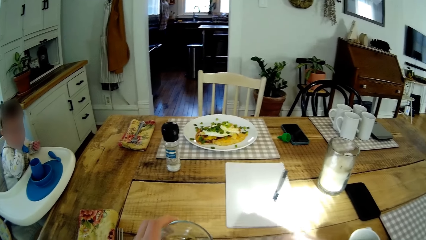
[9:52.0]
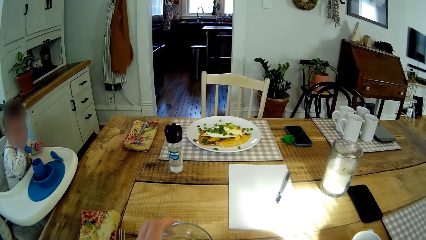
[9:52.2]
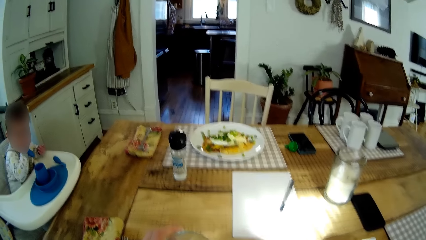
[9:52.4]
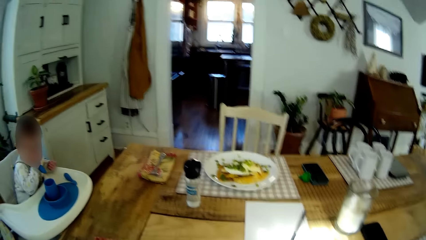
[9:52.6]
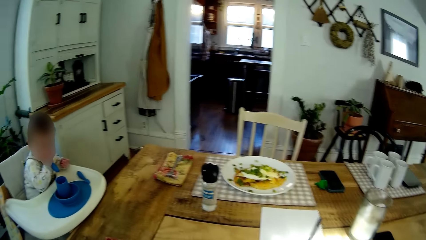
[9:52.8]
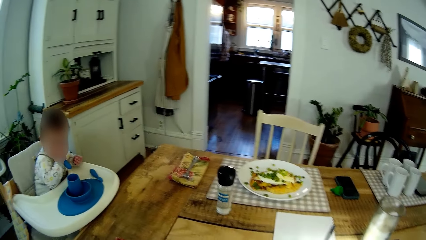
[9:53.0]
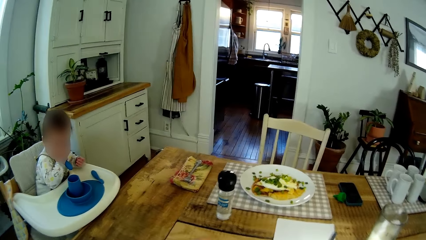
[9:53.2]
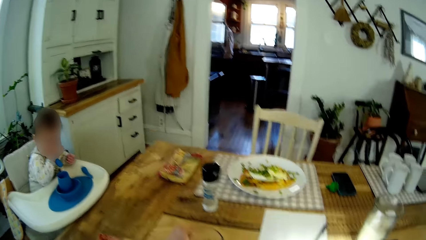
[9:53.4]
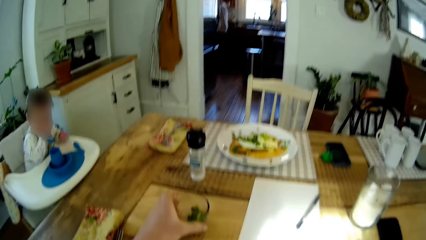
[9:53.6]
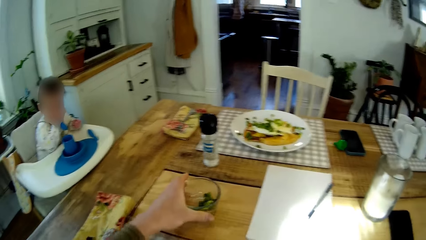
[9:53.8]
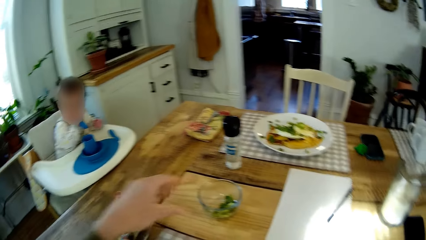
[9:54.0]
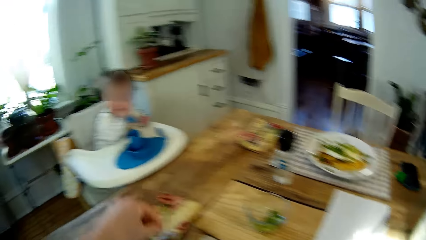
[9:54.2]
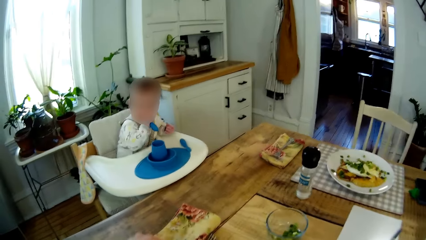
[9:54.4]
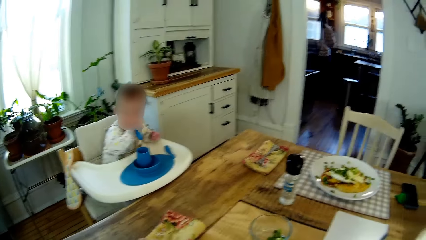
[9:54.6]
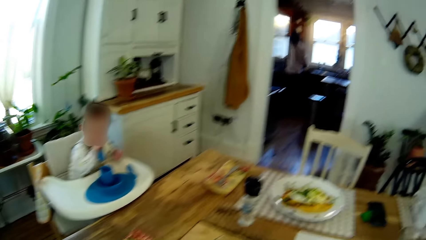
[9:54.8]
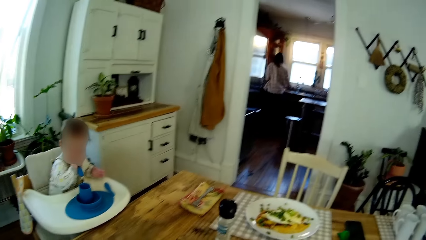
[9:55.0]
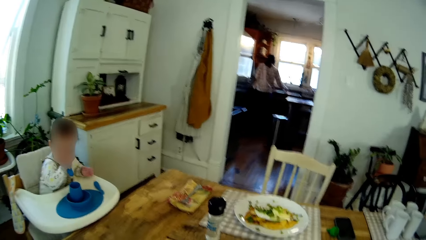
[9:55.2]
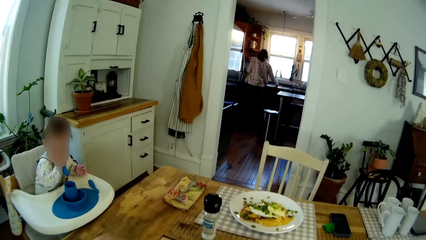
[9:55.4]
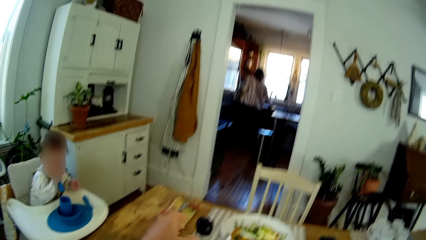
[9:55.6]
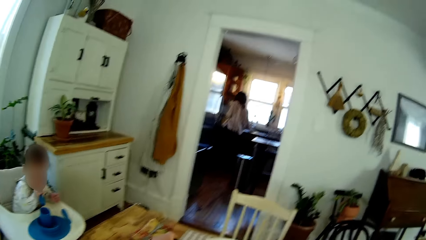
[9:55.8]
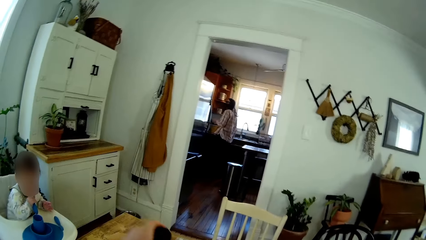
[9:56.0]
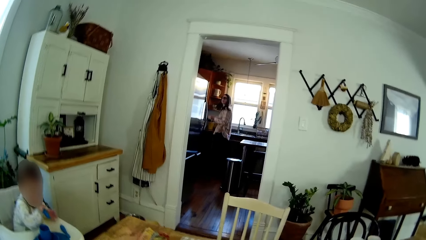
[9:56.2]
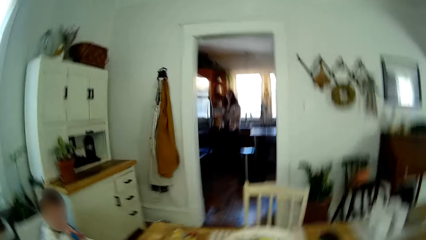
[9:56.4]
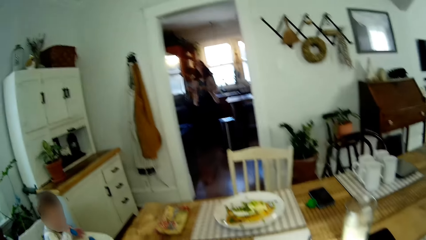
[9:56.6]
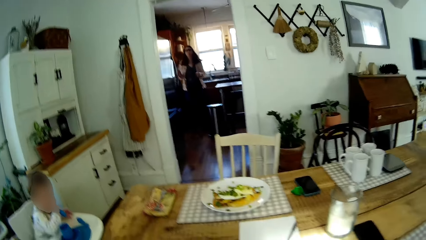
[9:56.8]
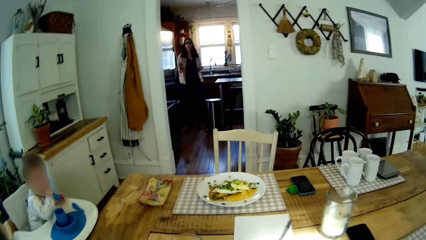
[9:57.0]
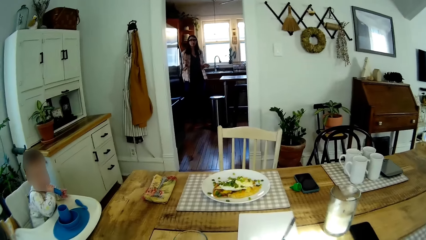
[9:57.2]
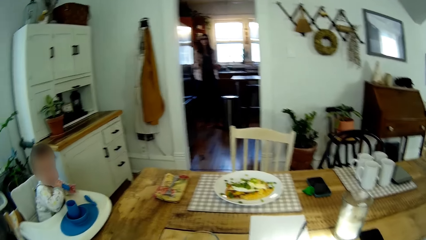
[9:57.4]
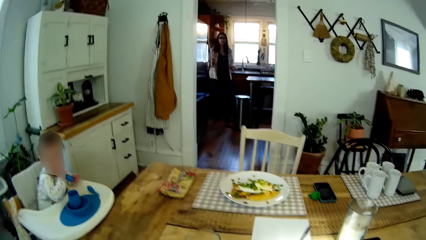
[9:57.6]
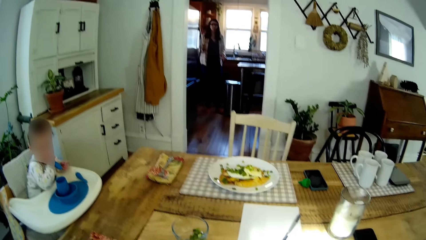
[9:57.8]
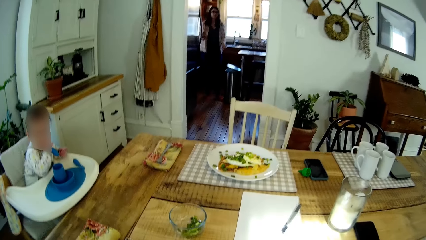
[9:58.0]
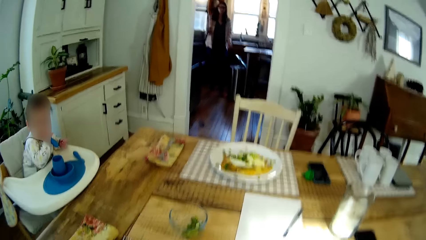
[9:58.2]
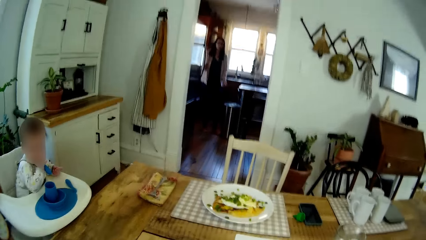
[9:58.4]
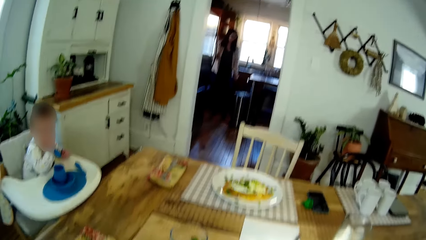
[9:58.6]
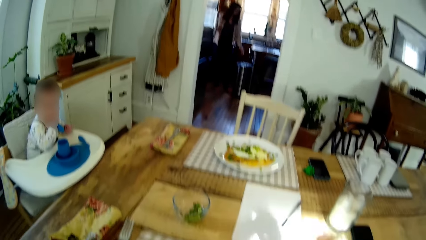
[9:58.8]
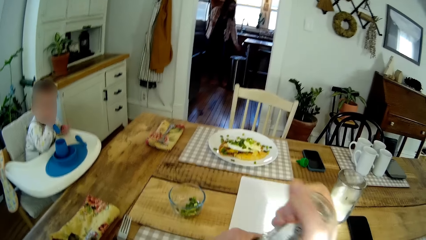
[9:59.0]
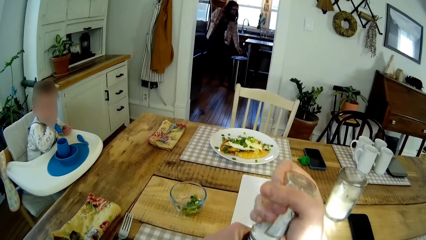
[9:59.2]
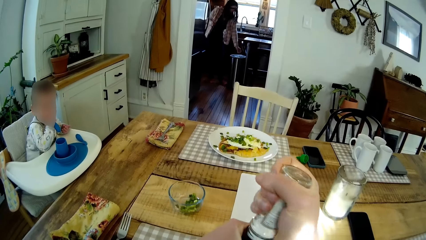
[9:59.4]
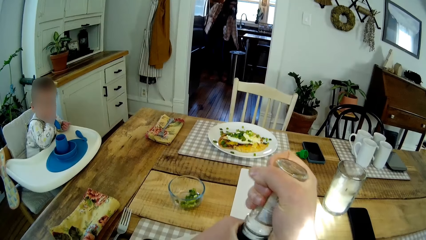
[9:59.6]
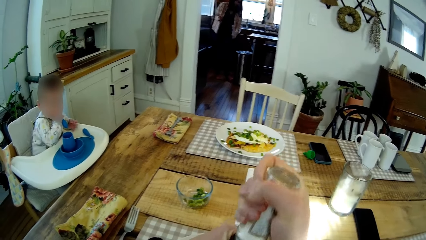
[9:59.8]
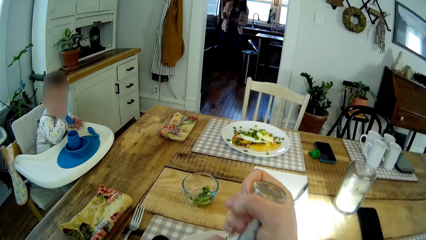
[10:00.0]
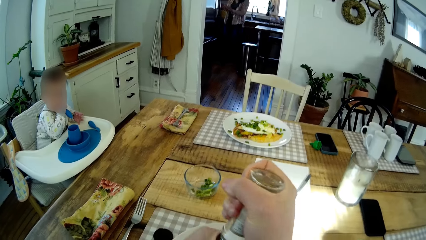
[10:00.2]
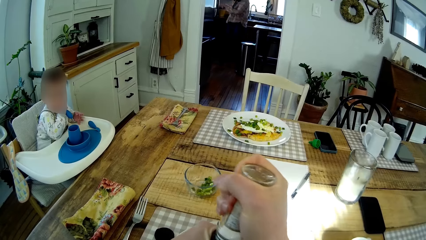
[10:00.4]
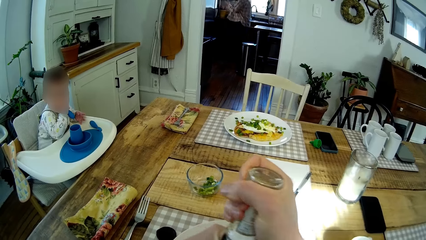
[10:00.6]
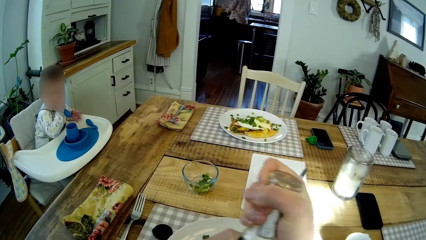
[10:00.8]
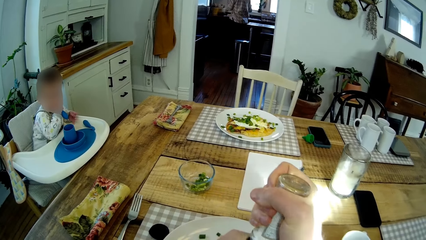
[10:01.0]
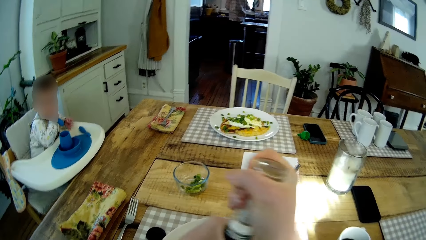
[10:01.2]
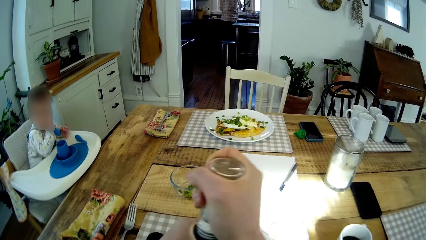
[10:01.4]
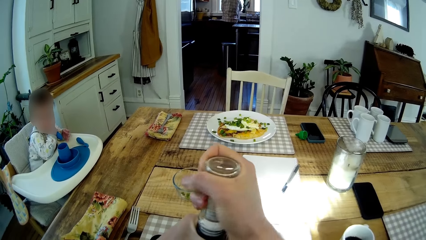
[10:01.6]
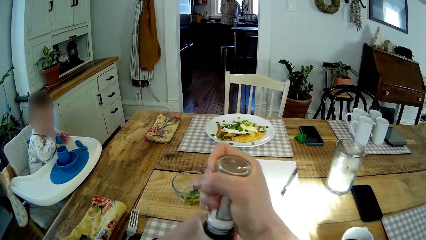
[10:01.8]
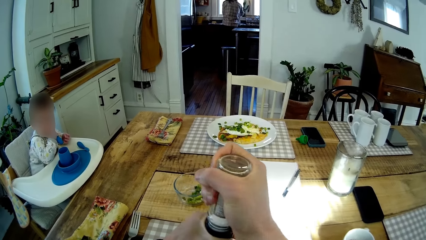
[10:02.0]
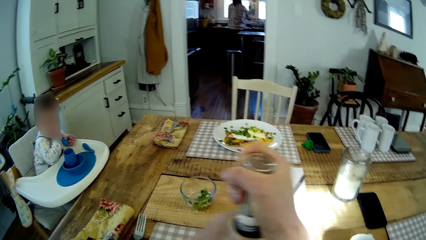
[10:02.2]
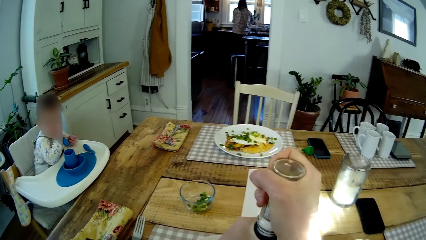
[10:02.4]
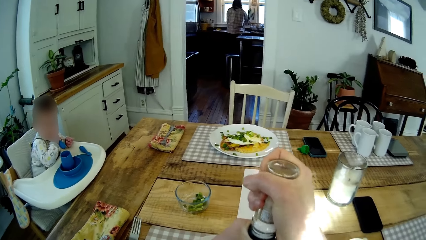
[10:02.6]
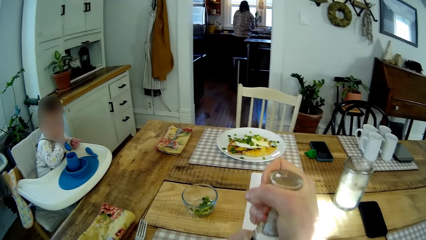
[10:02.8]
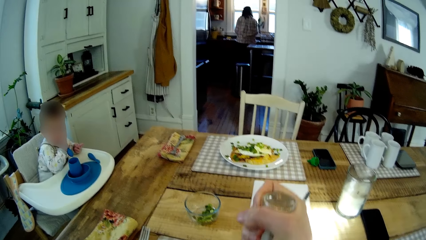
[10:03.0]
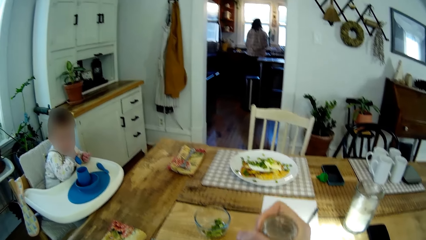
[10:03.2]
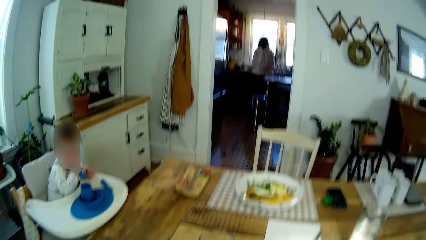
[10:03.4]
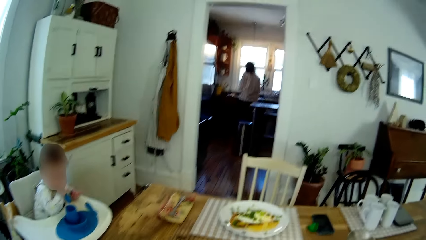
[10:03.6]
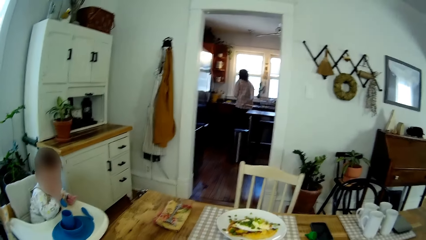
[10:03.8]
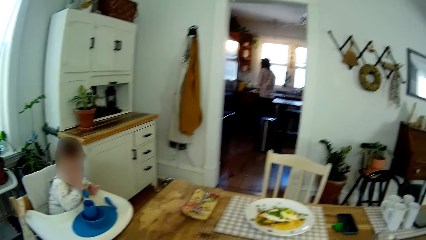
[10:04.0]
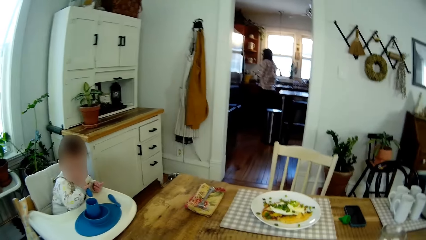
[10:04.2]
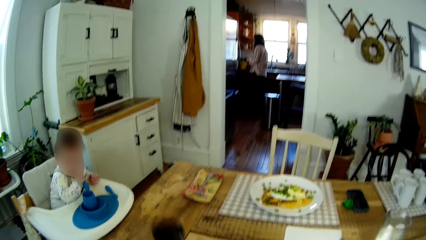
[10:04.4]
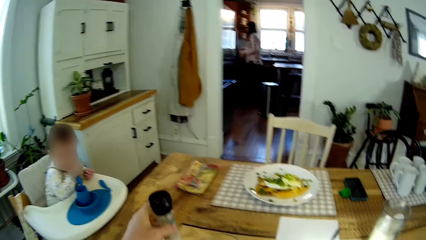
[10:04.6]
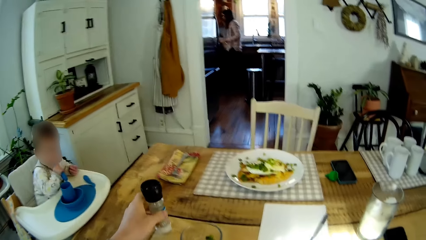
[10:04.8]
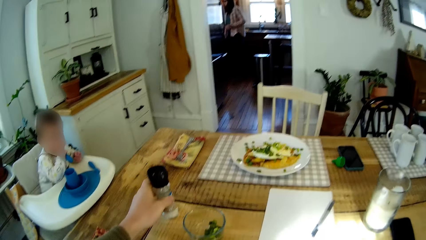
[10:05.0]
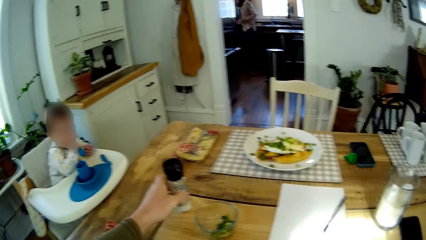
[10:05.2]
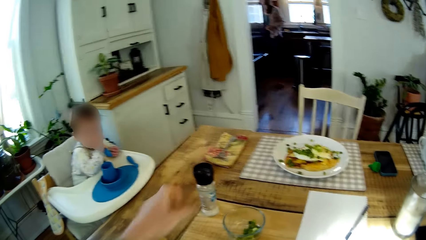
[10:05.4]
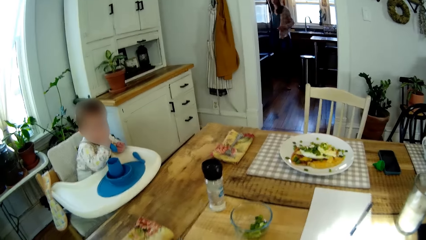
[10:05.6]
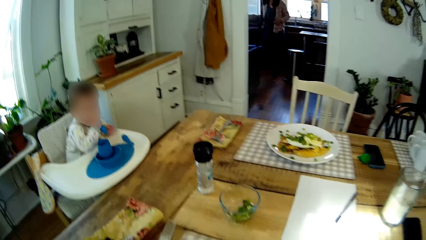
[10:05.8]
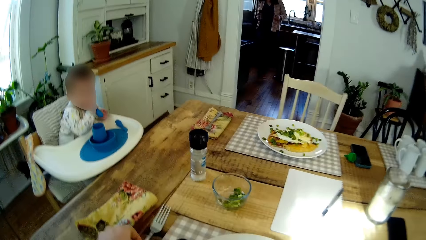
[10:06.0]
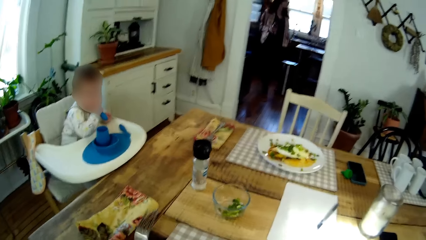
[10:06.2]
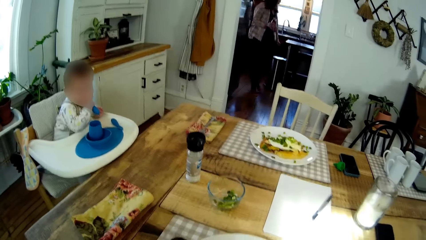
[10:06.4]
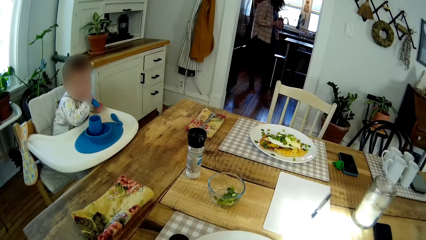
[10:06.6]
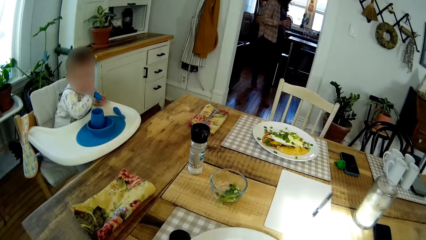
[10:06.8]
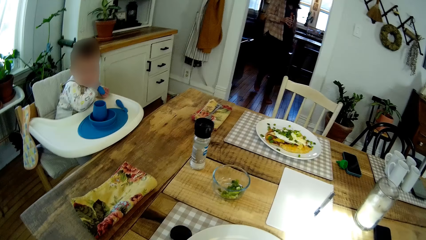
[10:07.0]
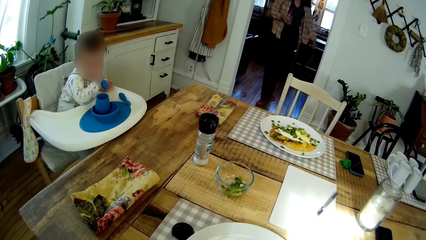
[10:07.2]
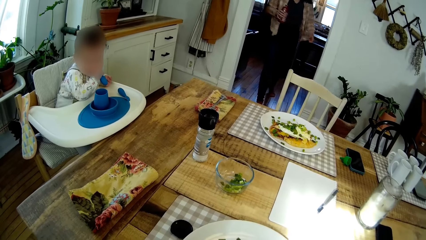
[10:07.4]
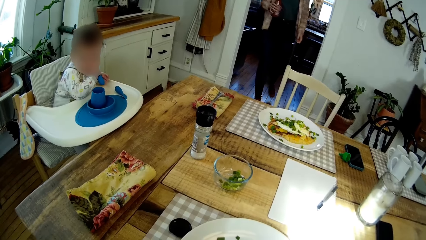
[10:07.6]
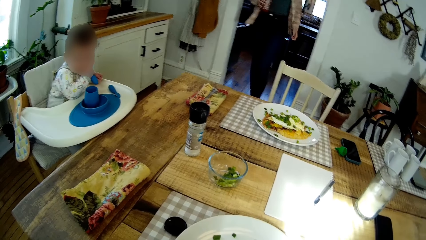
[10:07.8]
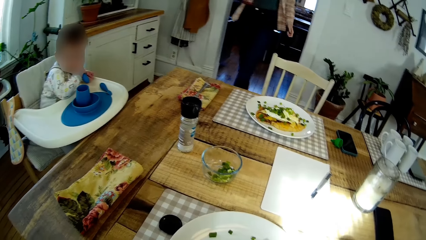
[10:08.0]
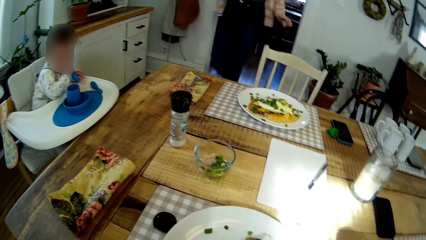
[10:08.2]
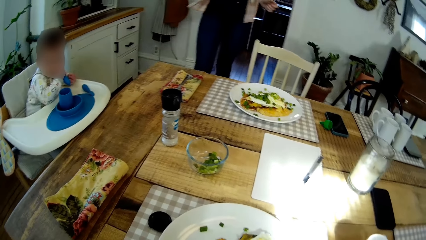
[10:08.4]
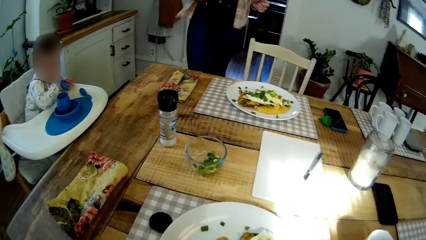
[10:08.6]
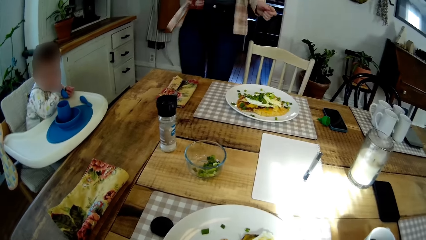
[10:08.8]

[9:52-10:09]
The camera wearer drops the bowl on the dining table with his left hand. He picks up a container of salt from the dining table with his left hand. The woman converses with the camera wearer and opens a bin with her leg. The camera wearer adds some salt from the container to the meal on the dining table. The woman throws a piece of paper into the bin with her left hand. The camera wearer drops the container of salt on the table with his left hand. The woman carries a bottle of hot sauce in her left hand. The camera wearer picks up a fork from the dining table with his left hand. The woman walks from the kitchen to the dining table.
